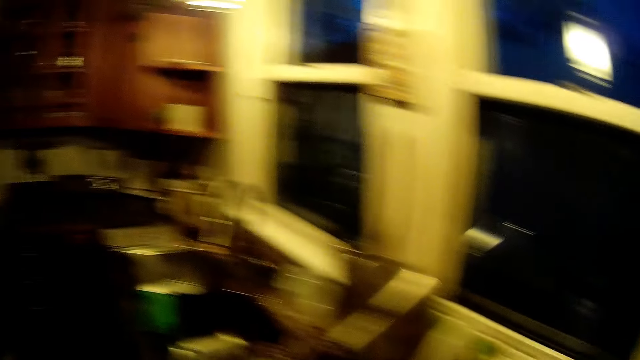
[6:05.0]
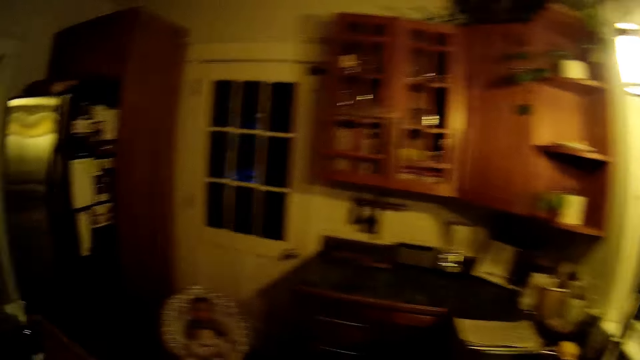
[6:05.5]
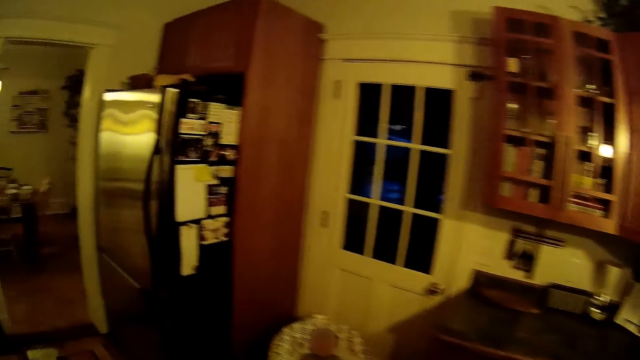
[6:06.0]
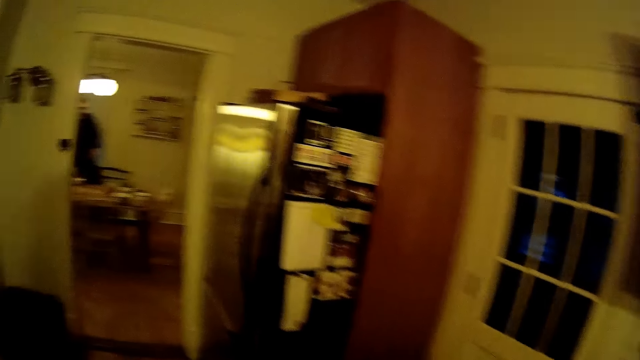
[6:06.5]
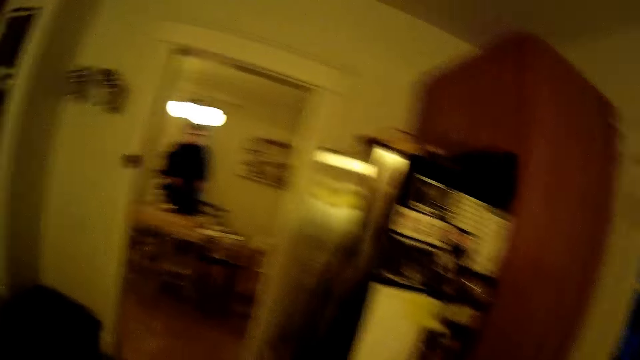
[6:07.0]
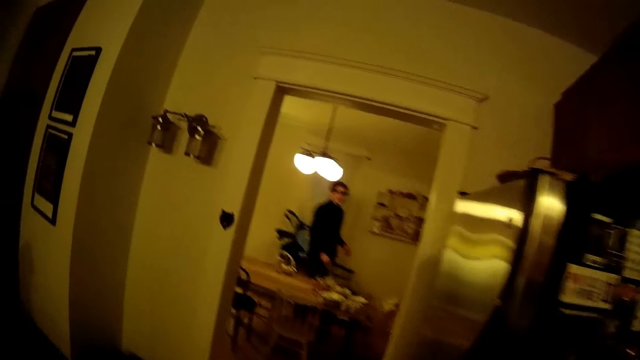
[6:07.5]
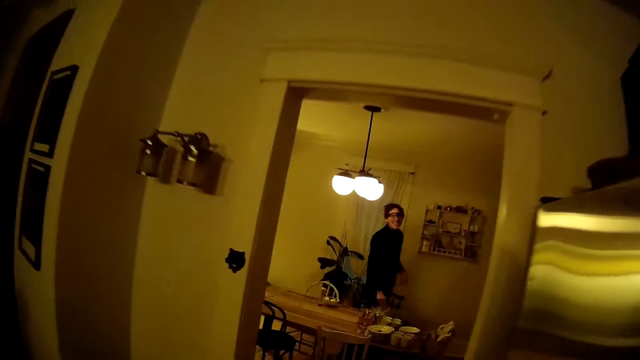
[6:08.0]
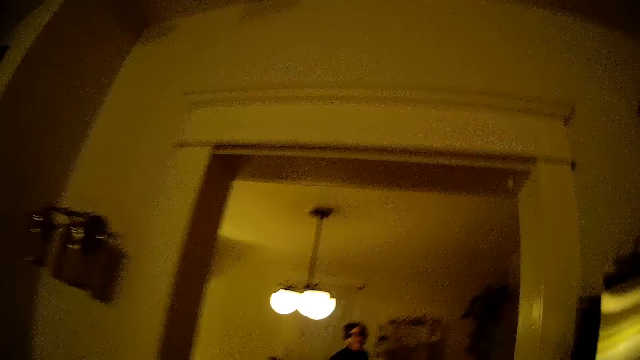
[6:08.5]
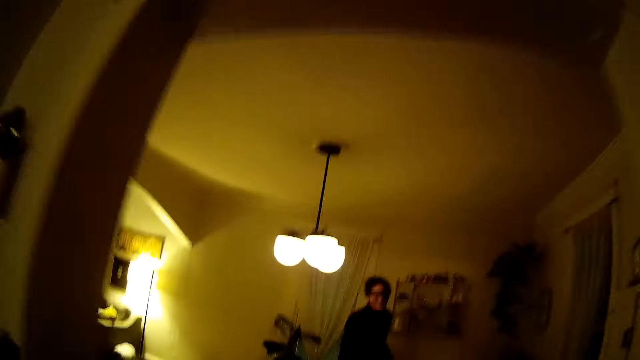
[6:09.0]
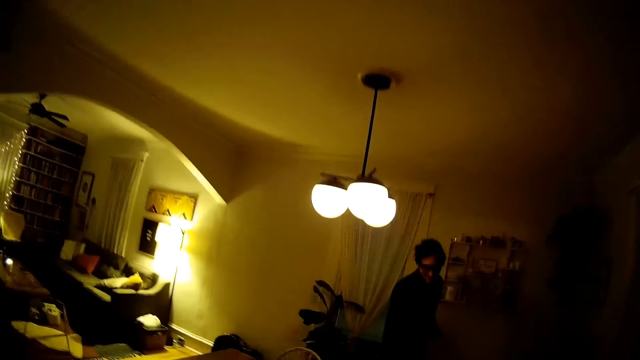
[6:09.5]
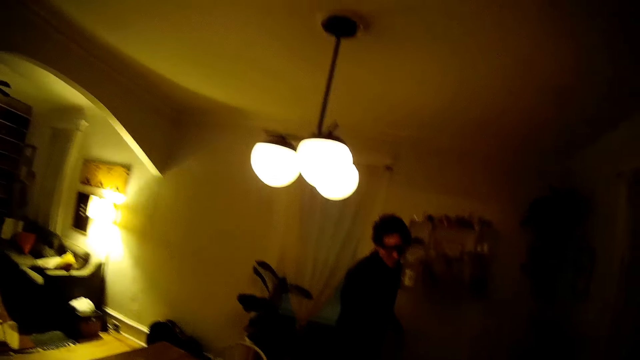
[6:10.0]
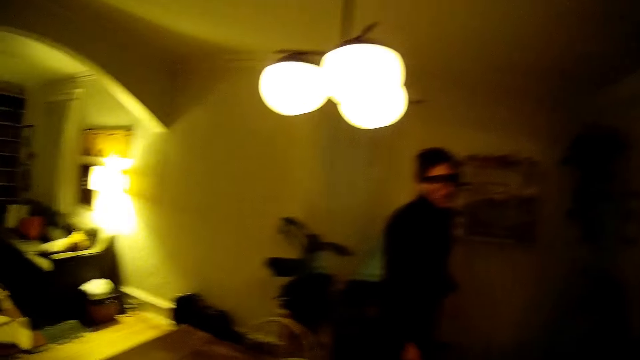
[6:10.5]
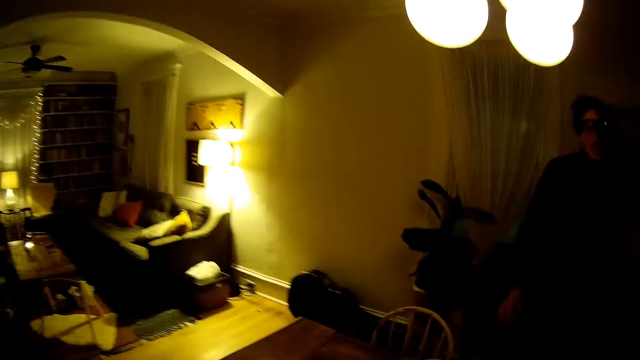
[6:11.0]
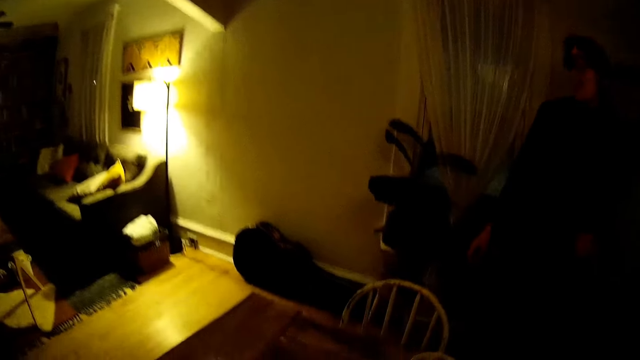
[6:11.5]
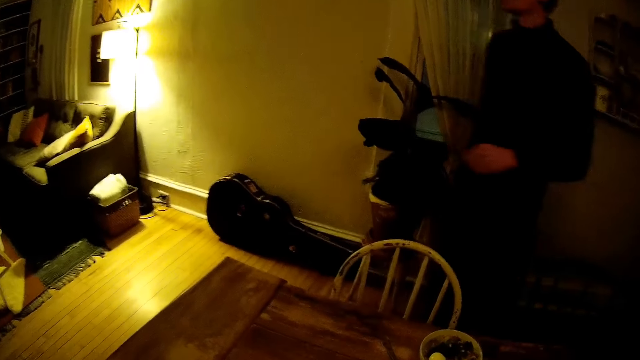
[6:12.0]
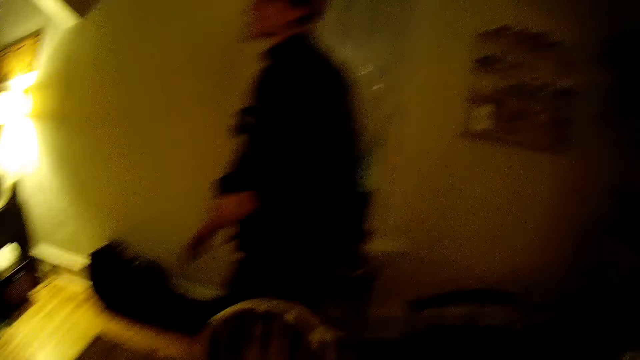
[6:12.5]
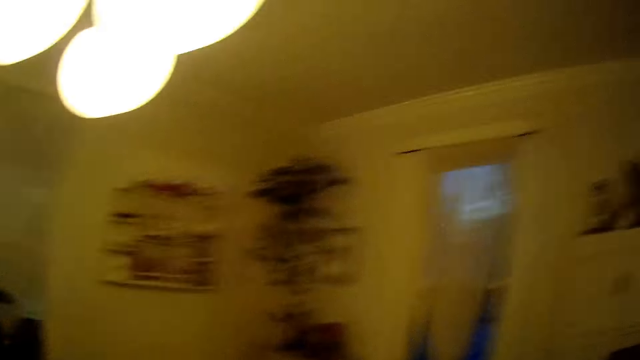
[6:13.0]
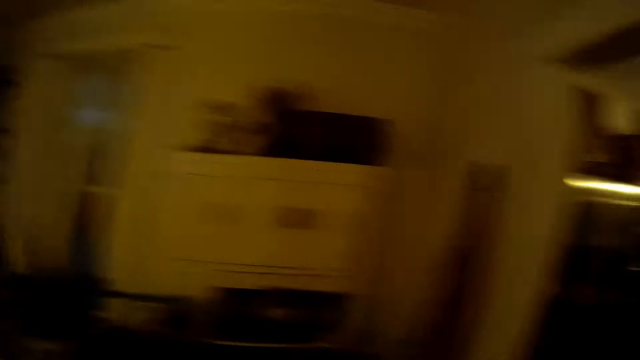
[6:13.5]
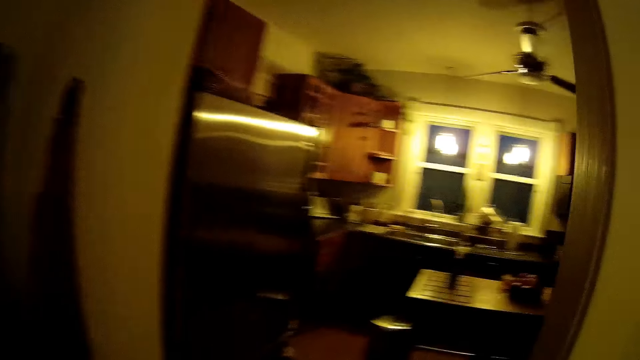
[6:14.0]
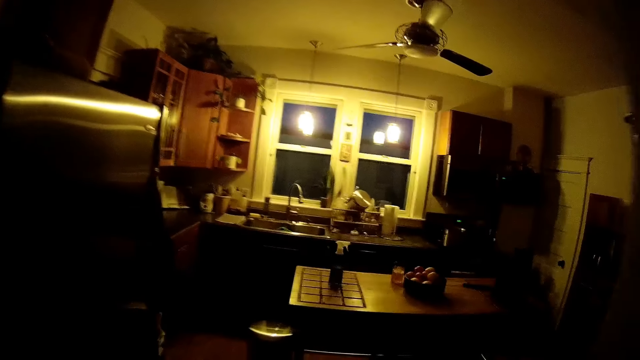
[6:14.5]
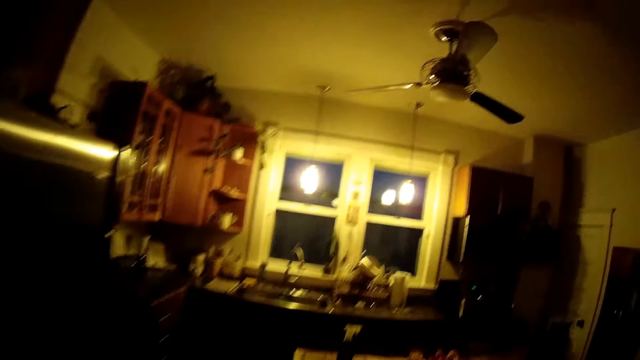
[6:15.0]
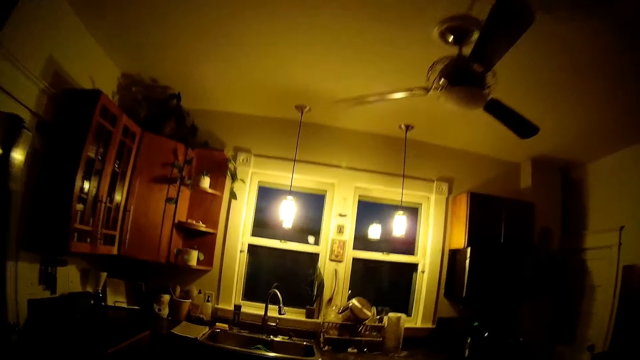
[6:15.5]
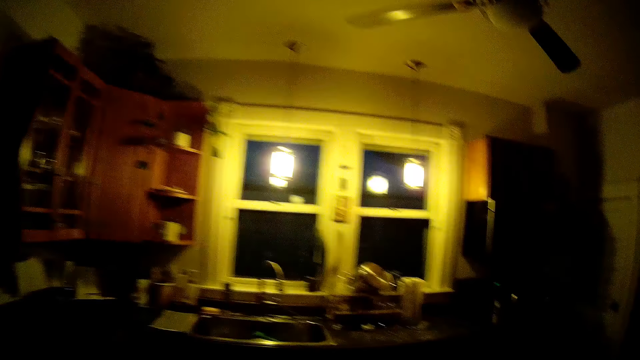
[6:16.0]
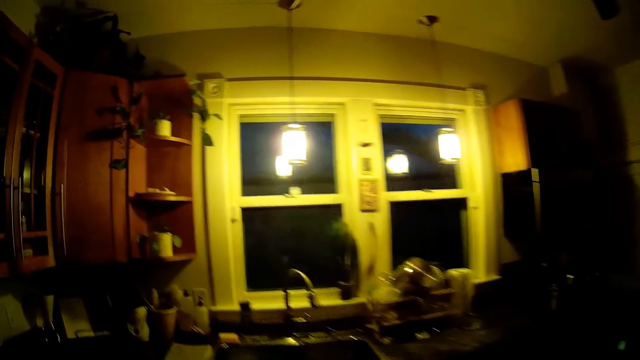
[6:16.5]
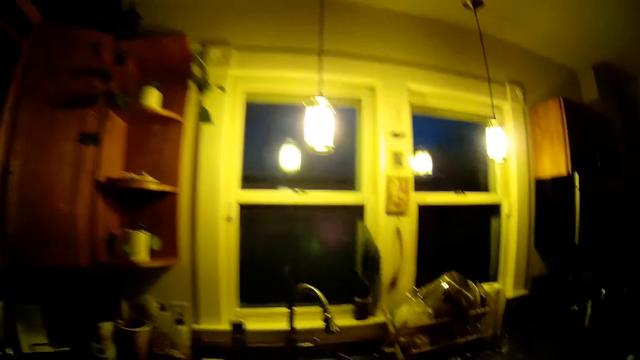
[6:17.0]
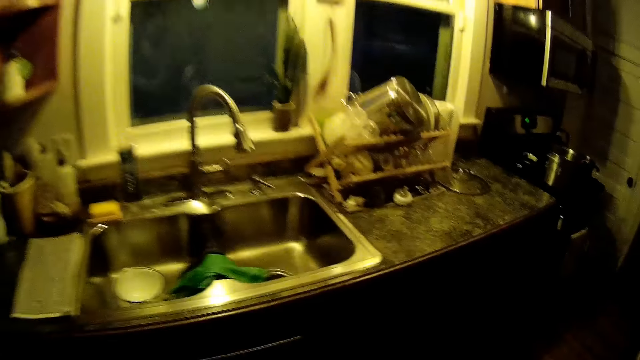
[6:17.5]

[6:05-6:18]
The camera wearer walks to the dining room. A man places a cup in his right hand on the dining table. The camera wearer walks towards the man. They walk to the kitchen. They walk towards a cabinet.

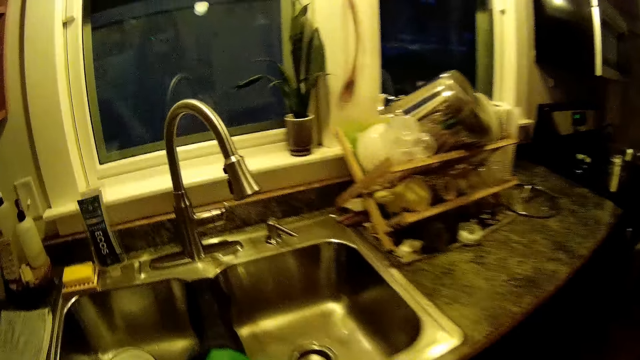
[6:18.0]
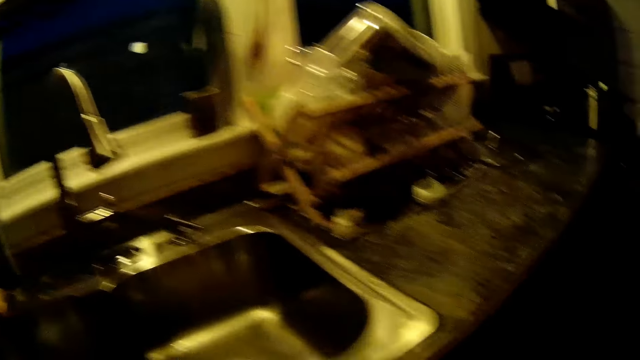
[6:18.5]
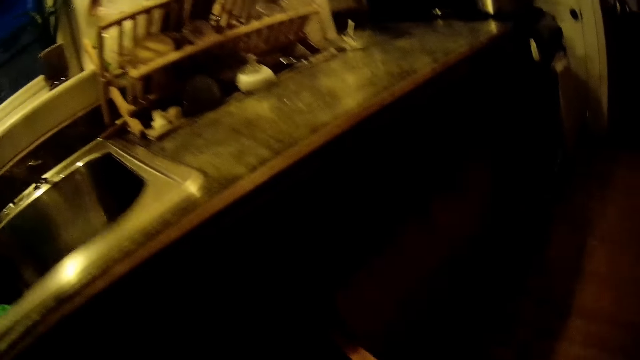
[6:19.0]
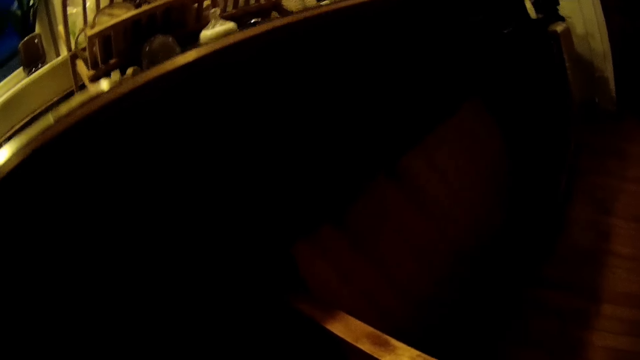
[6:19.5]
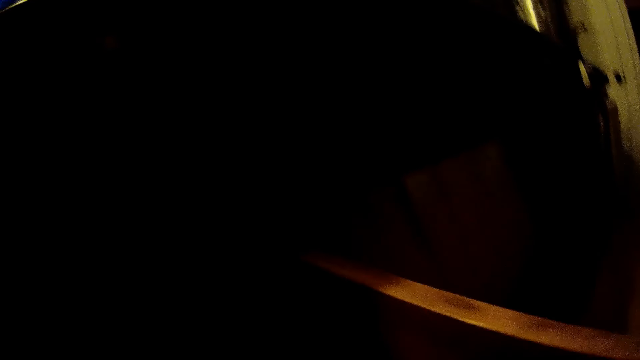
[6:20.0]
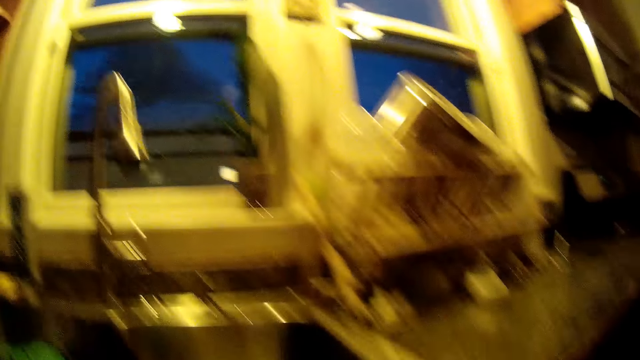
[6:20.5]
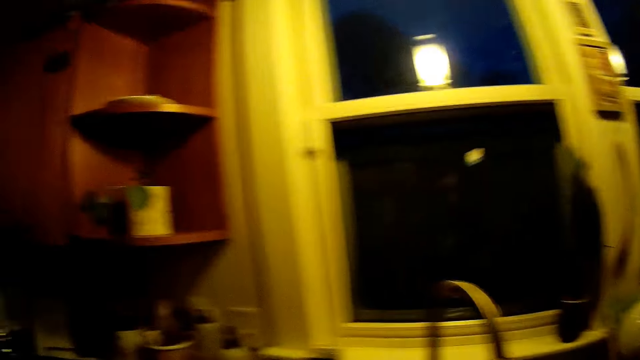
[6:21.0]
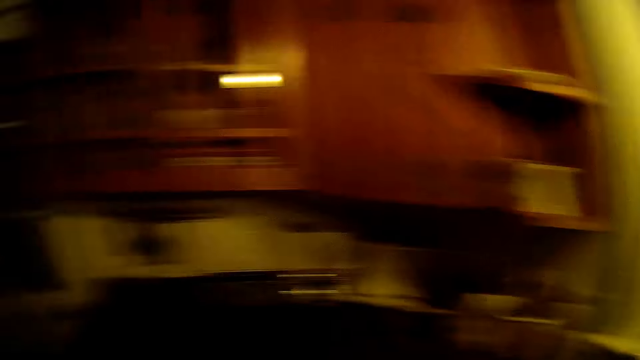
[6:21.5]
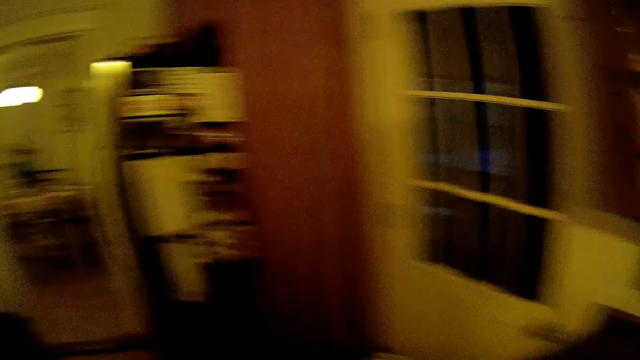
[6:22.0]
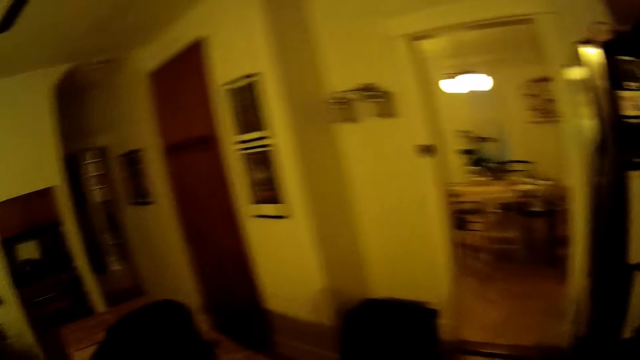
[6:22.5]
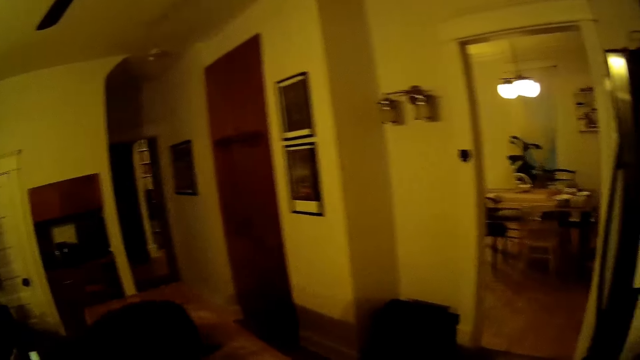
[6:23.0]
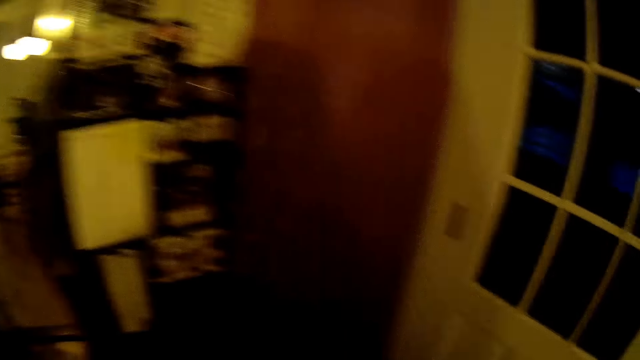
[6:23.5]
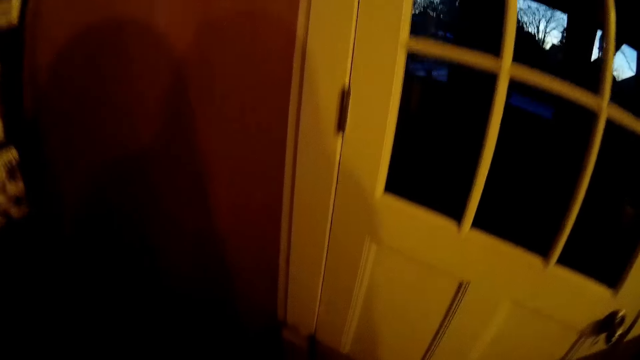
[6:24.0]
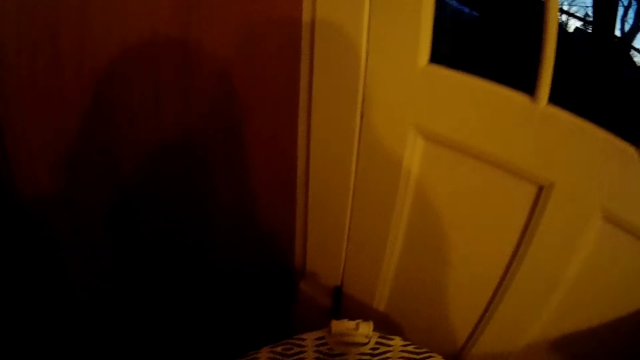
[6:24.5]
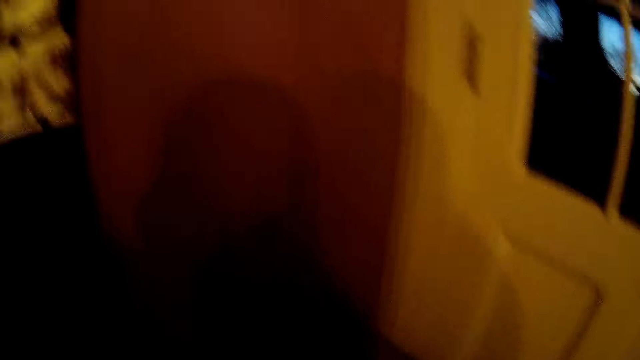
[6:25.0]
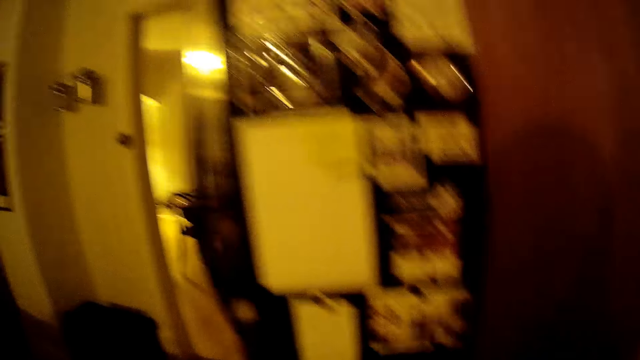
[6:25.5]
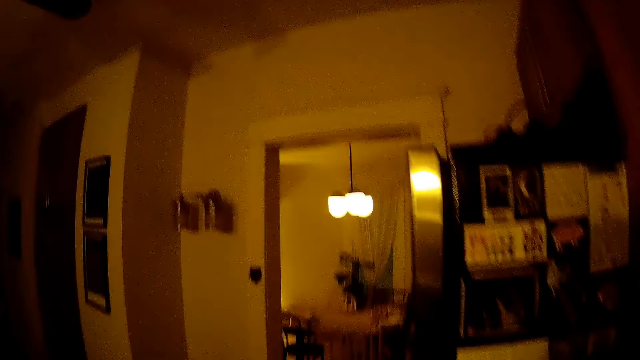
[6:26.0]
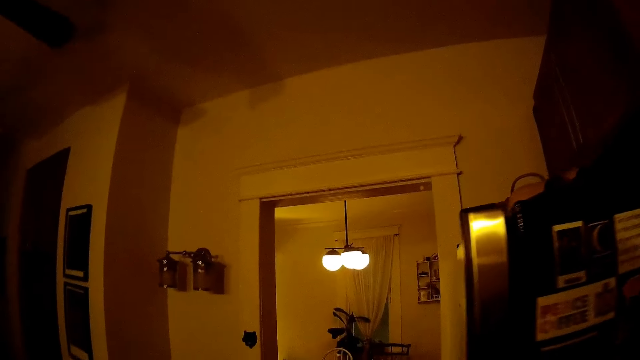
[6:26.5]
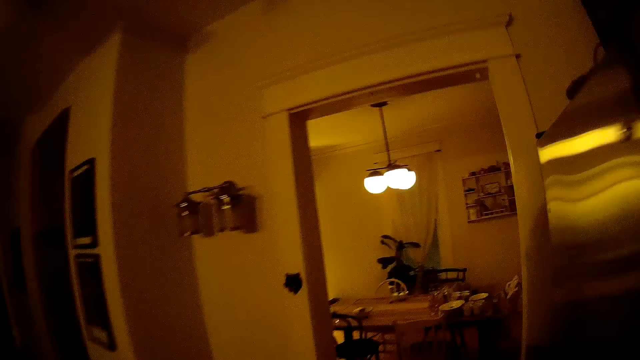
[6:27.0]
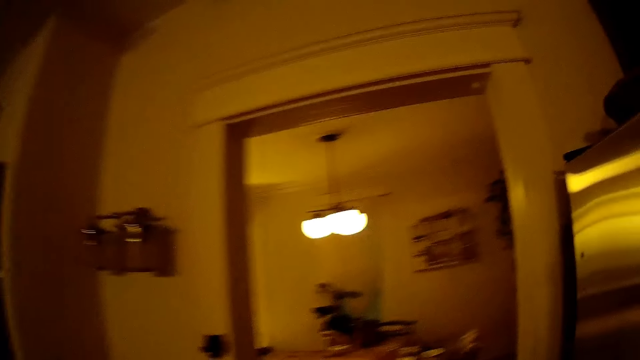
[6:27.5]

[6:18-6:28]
The camera wearer opens a cabinet. They look around the room.
